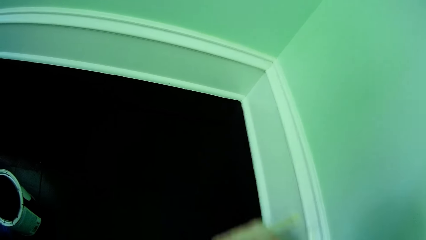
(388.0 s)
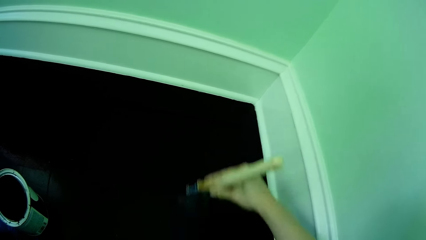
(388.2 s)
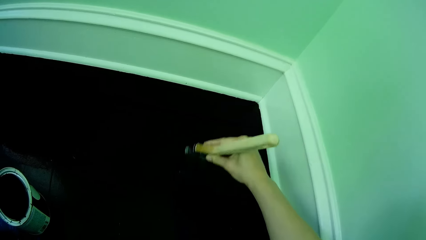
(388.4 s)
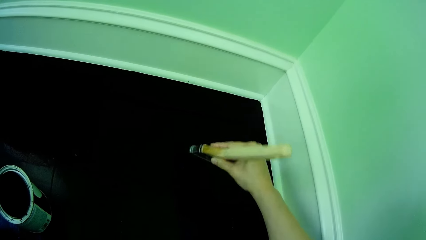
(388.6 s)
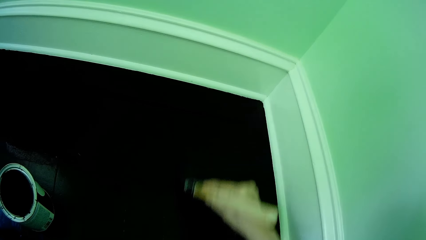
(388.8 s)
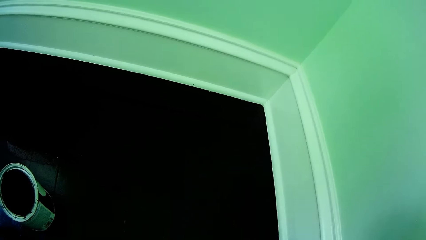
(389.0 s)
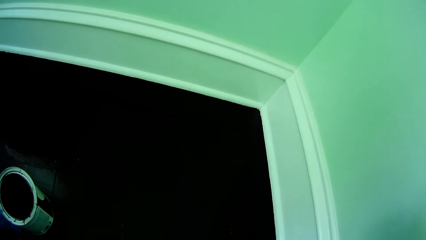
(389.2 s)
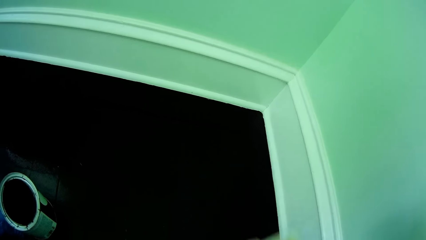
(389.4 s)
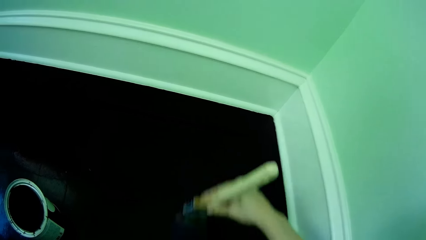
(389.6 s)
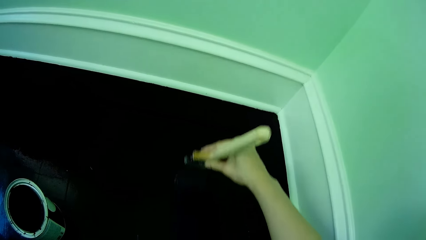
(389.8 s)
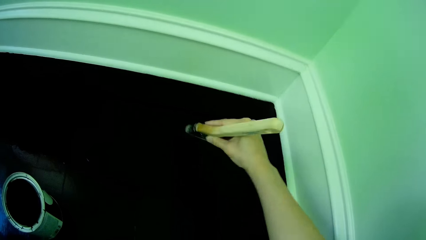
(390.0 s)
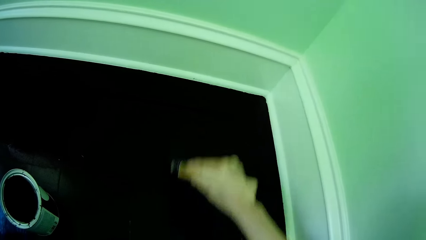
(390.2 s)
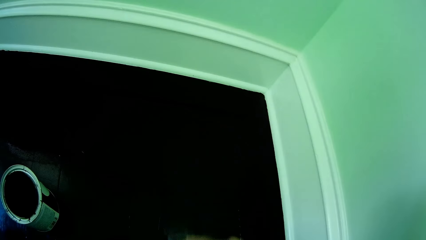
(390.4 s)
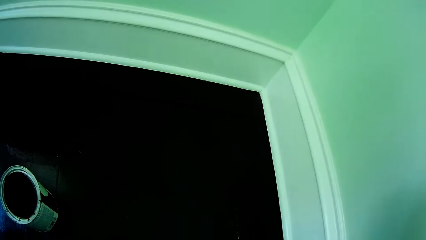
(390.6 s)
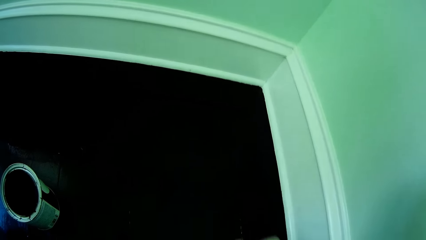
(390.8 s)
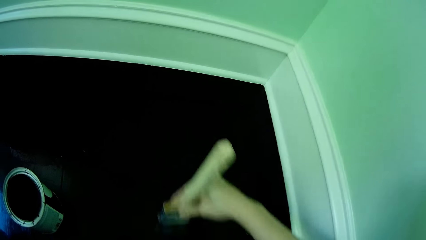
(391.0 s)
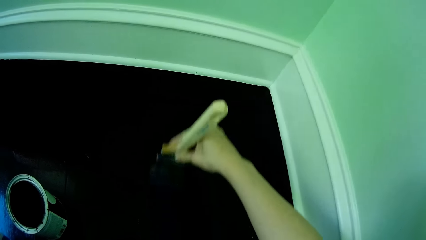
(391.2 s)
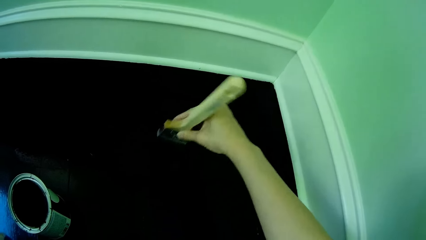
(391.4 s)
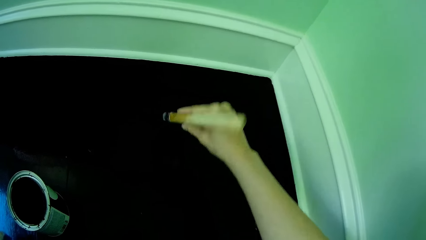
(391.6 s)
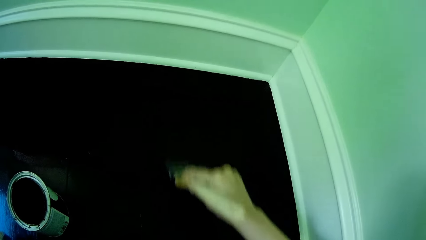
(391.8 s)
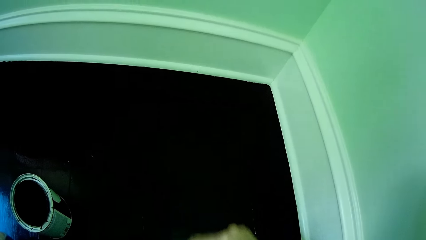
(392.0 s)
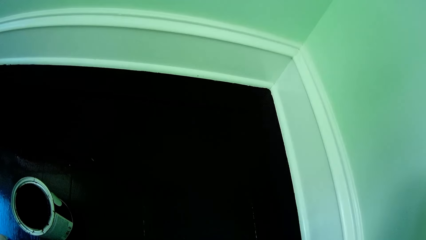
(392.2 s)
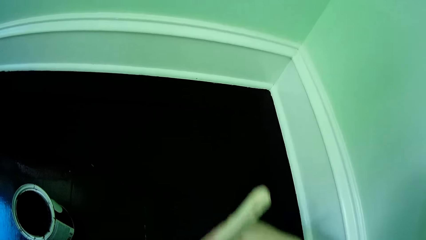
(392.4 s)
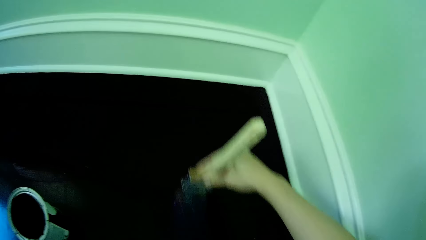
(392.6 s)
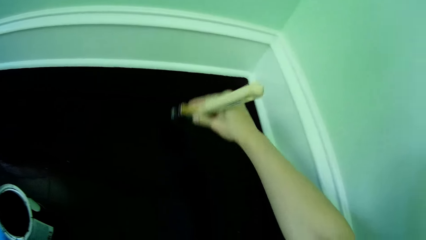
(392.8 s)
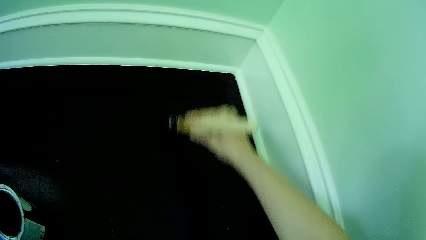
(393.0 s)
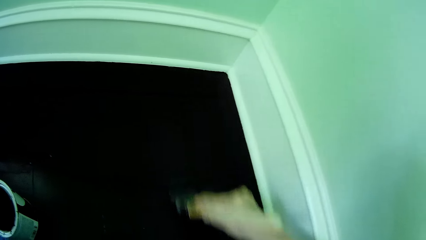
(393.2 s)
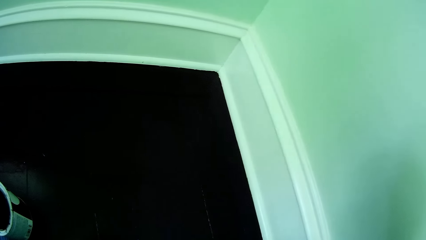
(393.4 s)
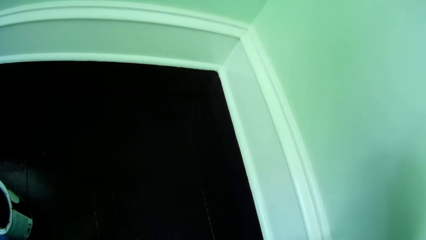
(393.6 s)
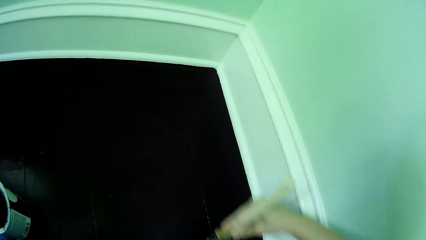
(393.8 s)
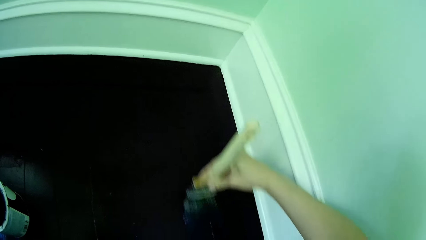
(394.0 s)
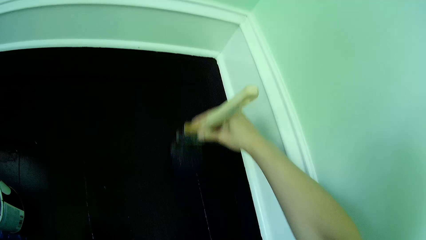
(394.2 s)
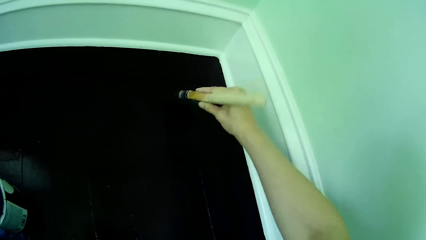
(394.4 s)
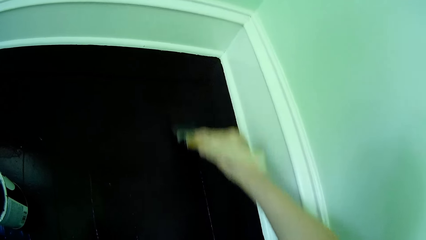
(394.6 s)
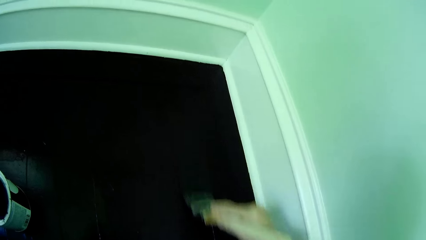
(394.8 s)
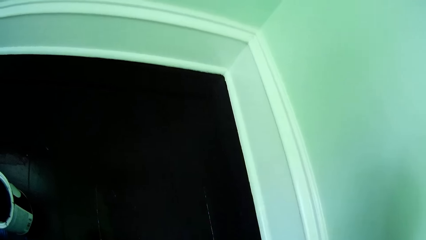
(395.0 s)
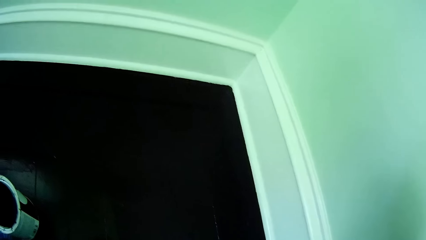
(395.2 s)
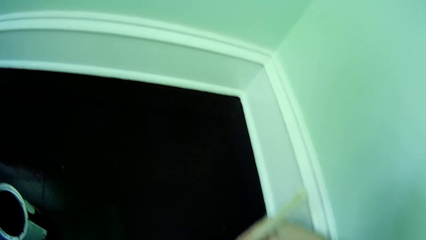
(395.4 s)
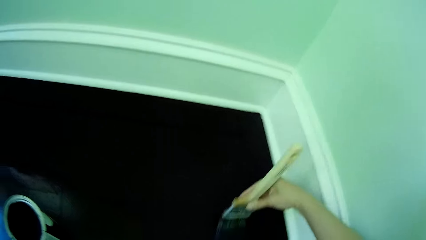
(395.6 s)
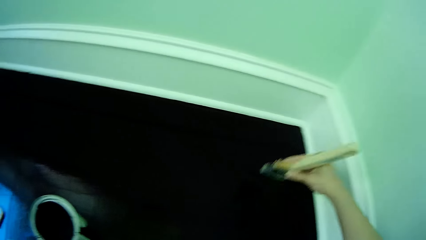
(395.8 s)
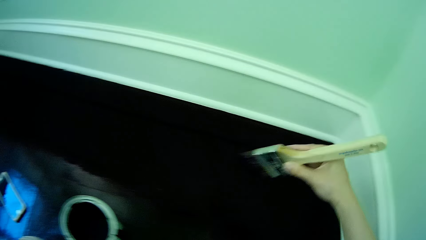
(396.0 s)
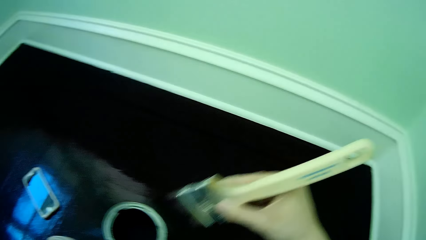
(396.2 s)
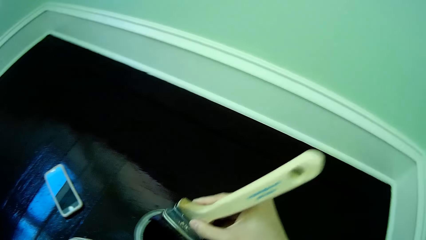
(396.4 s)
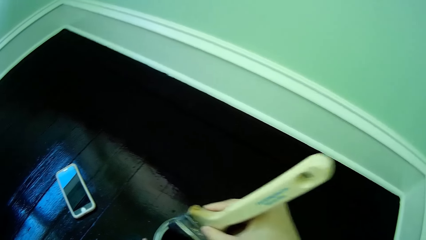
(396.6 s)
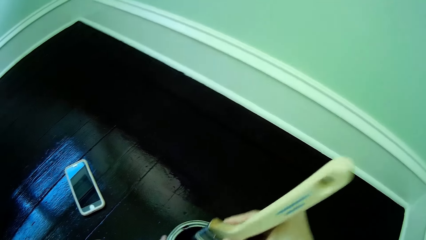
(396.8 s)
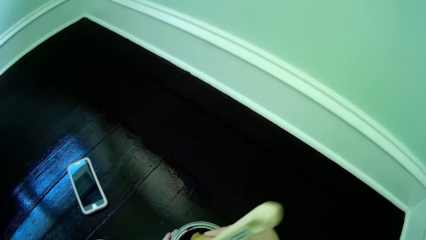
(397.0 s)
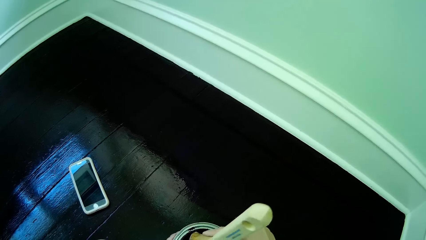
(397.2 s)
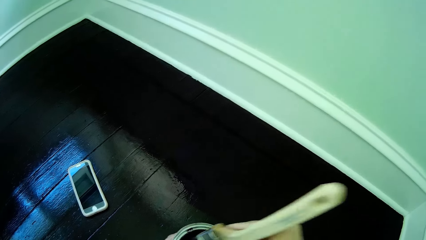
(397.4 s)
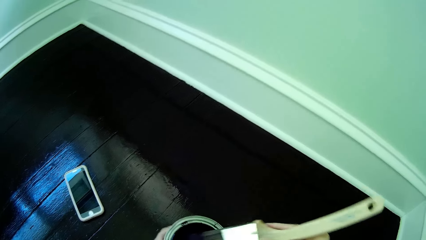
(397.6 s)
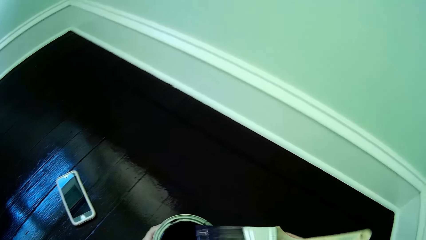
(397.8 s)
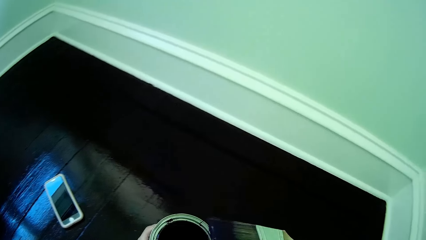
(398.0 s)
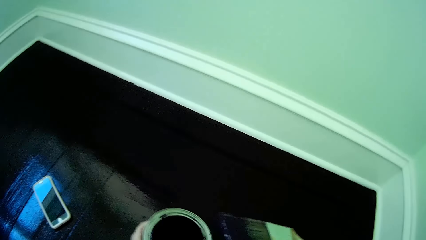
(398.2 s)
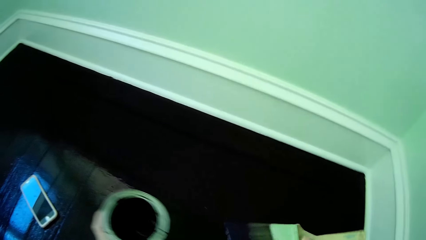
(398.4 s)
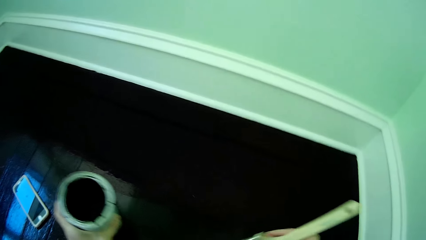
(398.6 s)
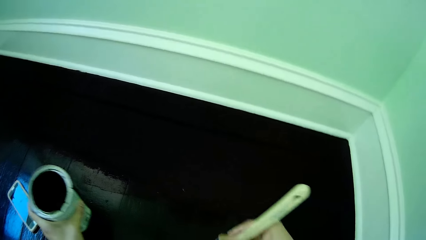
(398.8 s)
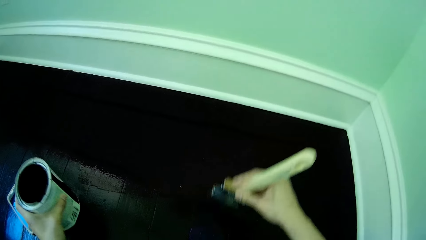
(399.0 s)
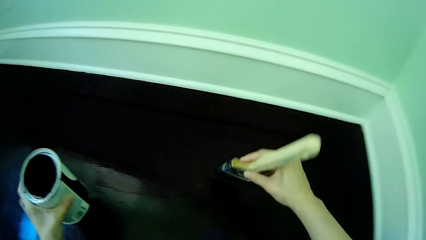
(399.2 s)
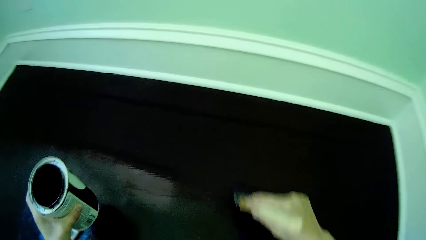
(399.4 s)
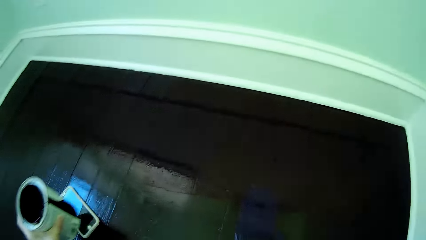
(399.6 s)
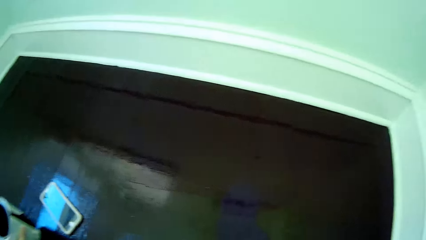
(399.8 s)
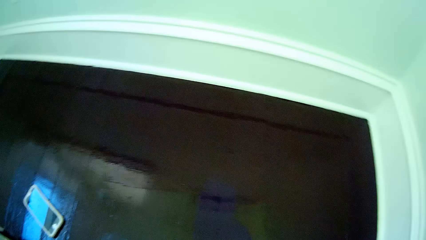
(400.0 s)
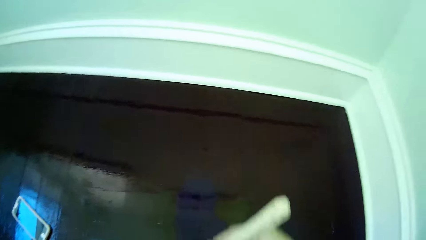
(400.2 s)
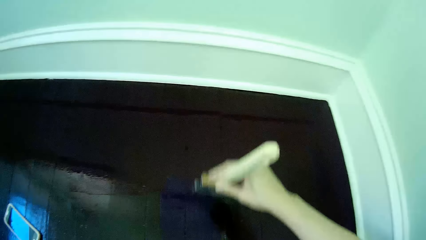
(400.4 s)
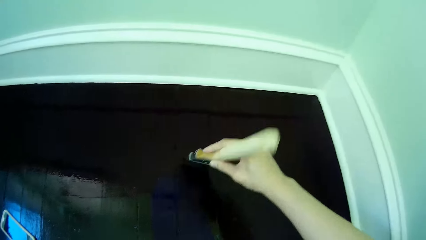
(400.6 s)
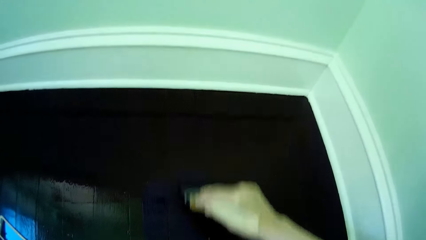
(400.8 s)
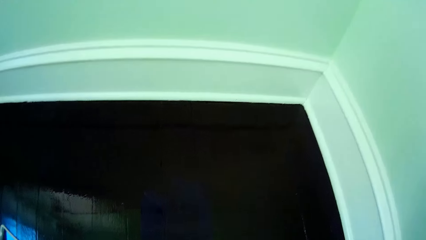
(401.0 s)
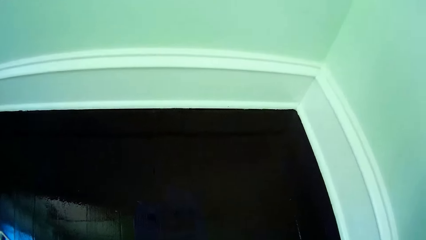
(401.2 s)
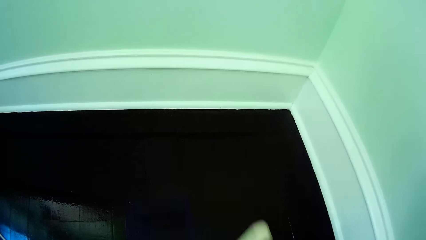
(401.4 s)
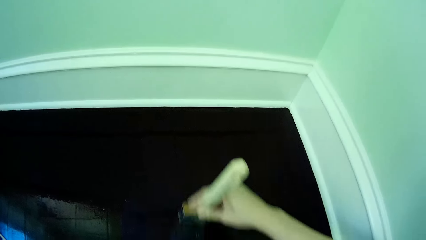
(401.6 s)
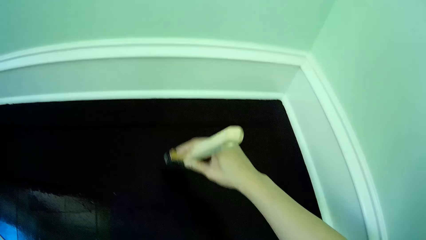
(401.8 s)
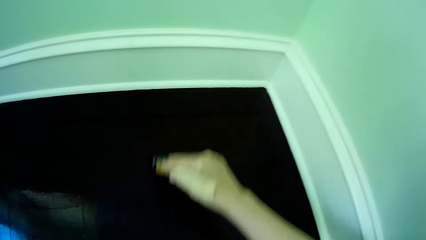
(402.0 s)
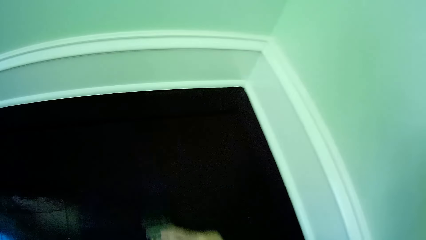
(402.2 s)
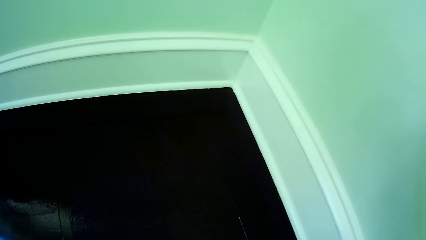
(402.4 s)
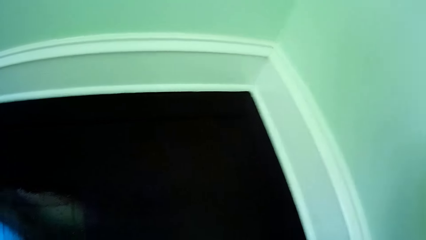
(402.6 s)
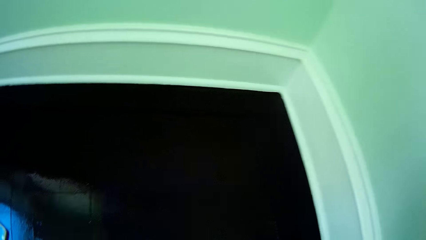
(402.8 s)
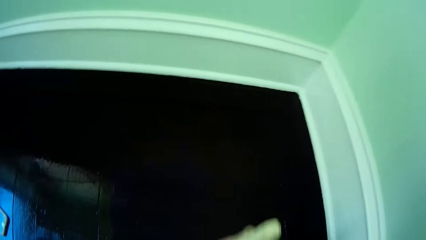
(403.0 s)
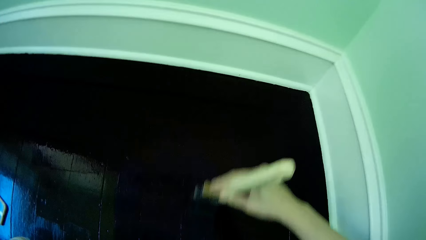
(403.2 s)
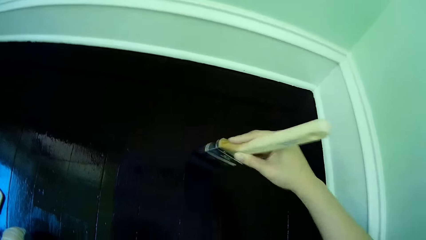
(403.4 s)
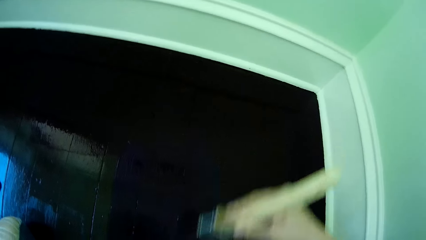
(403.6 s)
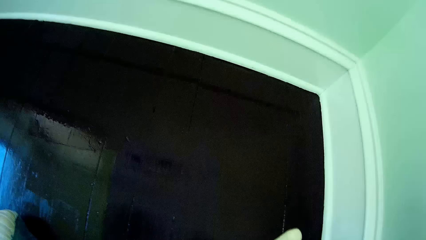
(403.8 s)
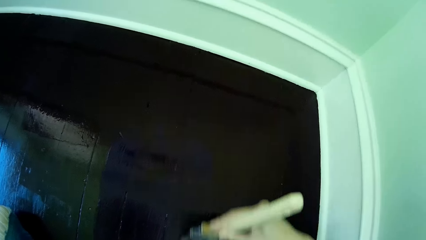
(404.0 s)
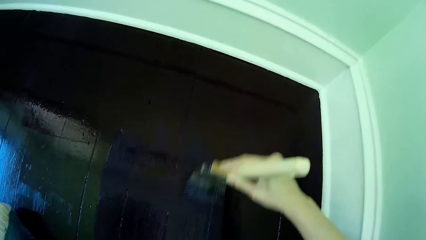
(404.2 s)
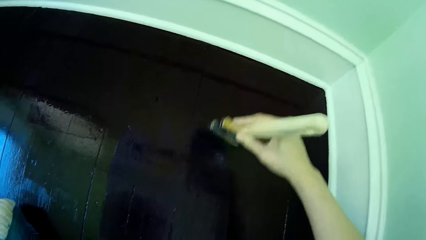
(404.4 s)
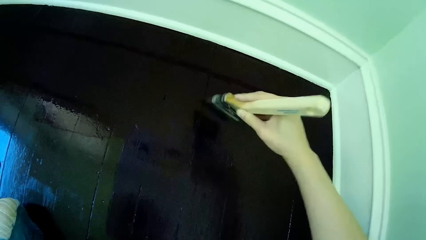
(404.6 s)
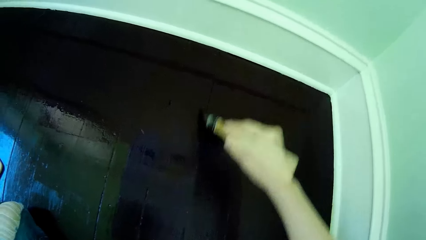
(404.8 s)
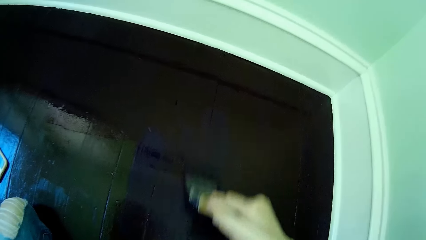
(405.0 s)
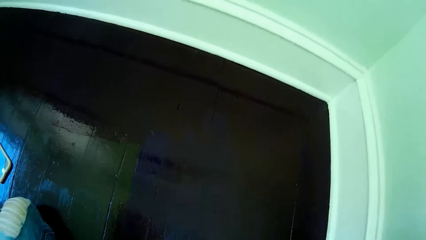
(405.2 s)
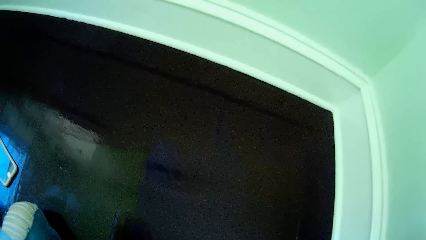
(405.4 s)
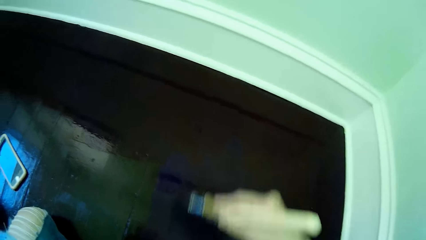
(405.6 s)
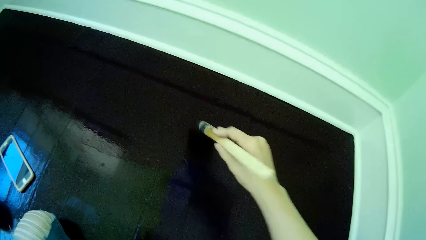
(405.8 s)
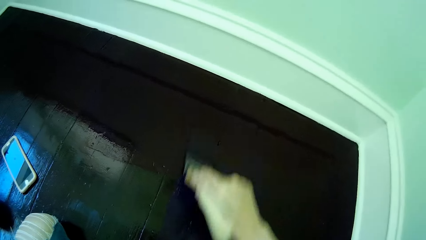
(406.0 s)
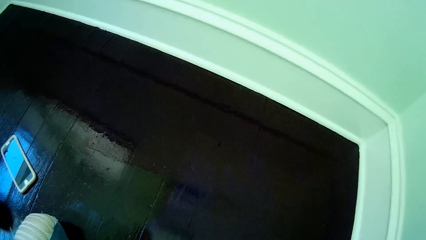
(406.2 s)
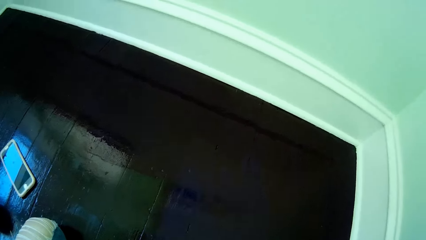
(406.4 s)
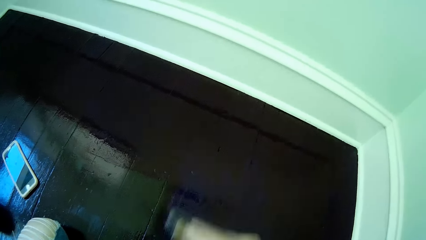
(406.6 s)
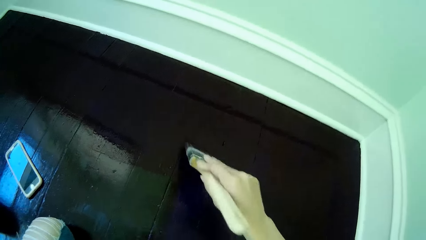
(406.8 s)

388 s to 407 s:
The camera wearer dips the paintbrush in the bucket of paint on the floor with her right hand. She lifts the bucket of paint from the floor with her left hand. She paints the floor with the paintbrush in her right hand.
